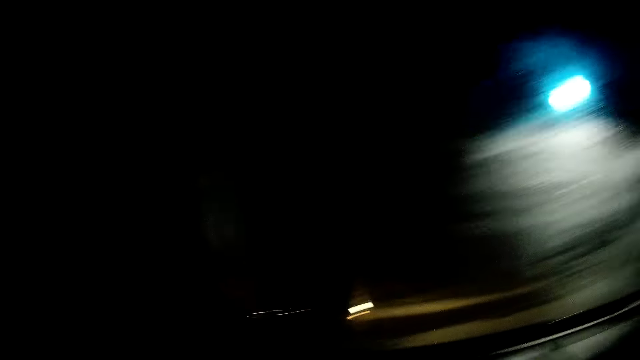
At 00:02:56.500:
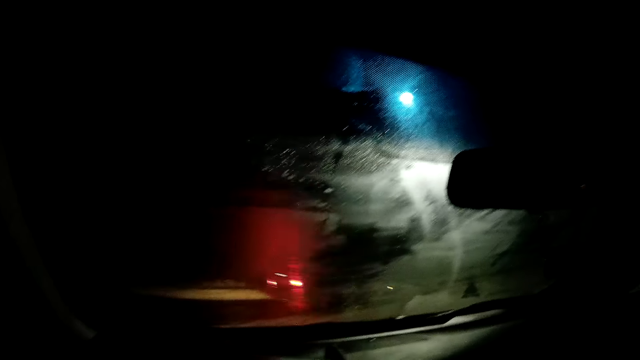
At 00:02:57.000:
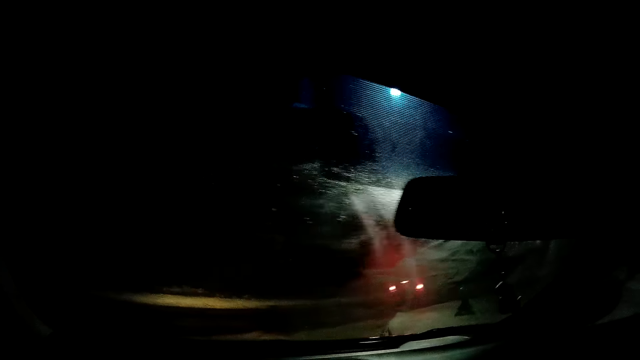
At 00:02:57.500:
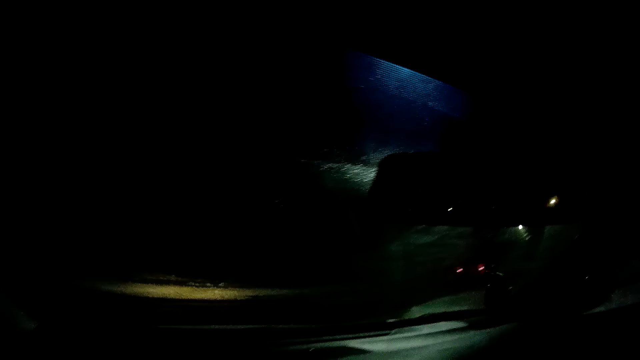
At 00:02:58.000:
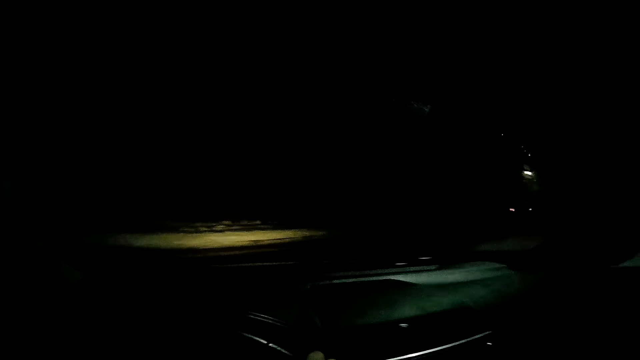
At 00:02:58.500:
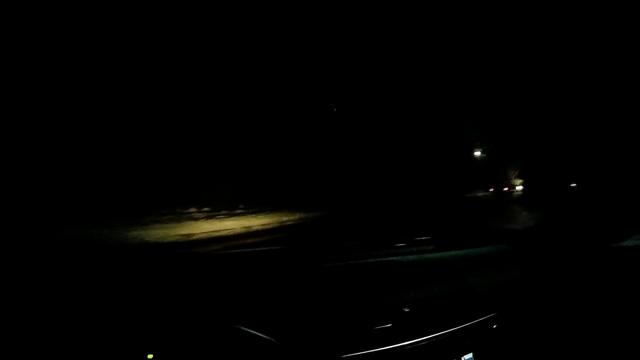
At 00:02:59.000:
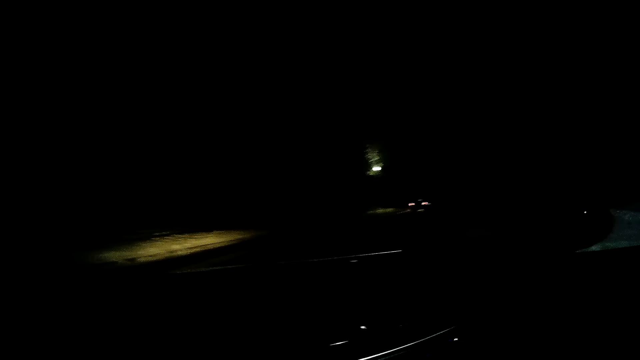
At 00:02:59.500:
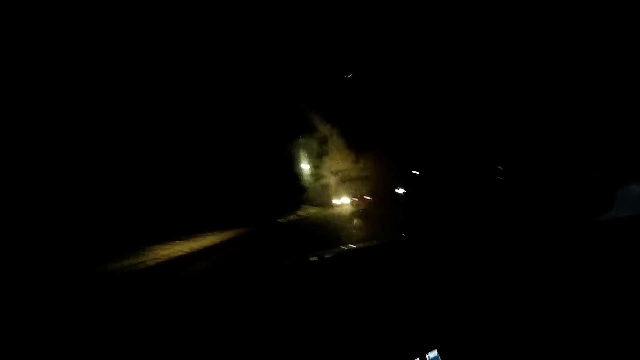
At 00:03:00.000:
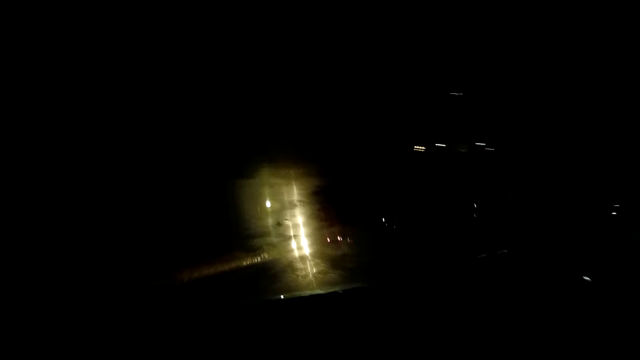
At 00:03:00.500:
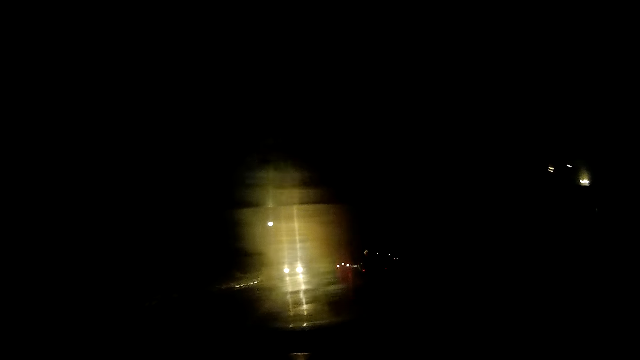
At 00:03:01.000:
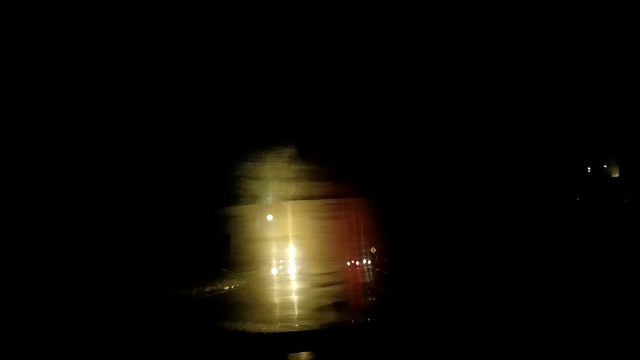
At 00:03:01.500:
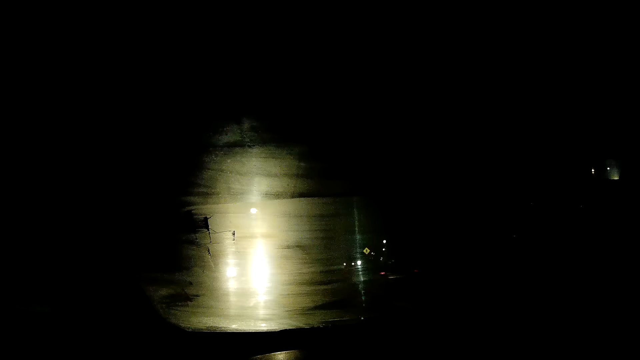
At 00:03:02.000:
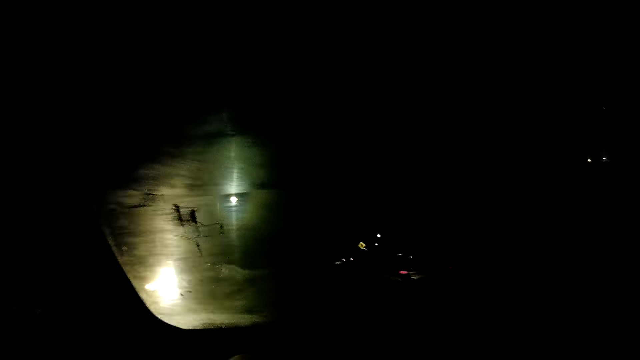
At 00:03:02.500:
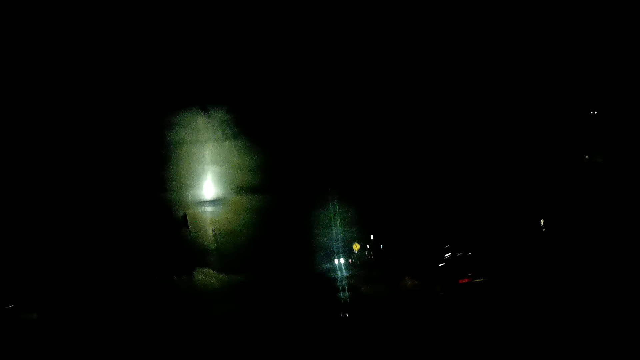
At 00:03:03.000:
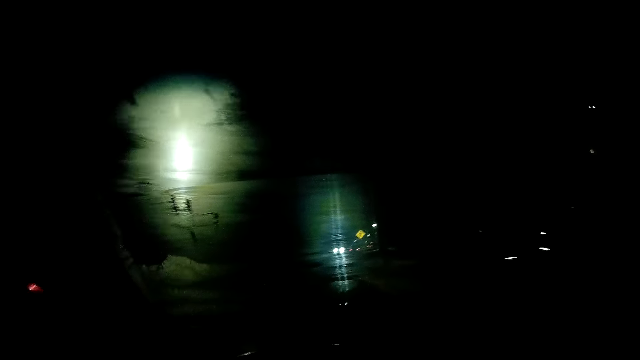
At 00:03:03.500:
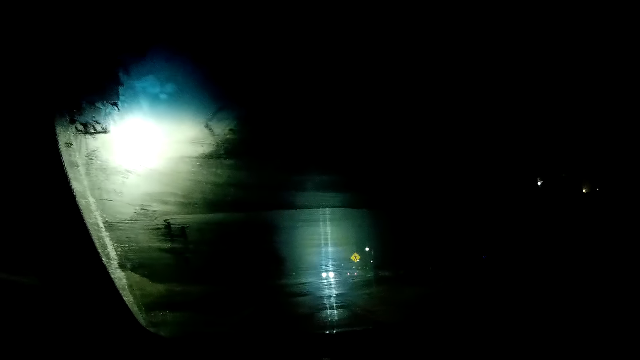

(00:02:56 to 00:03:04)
The camera wearer turns the car right.

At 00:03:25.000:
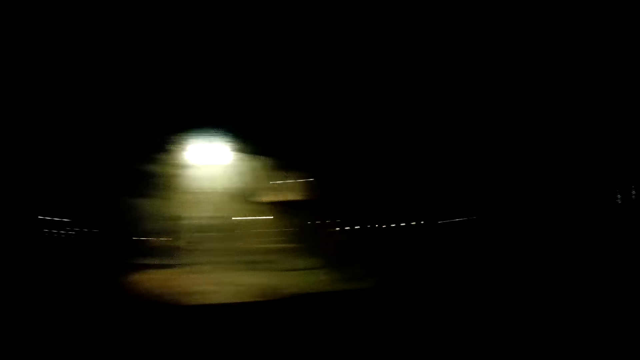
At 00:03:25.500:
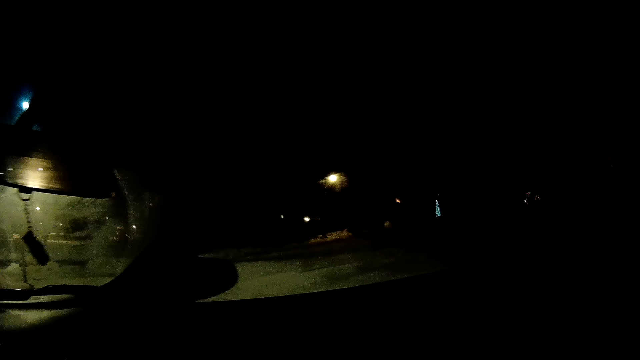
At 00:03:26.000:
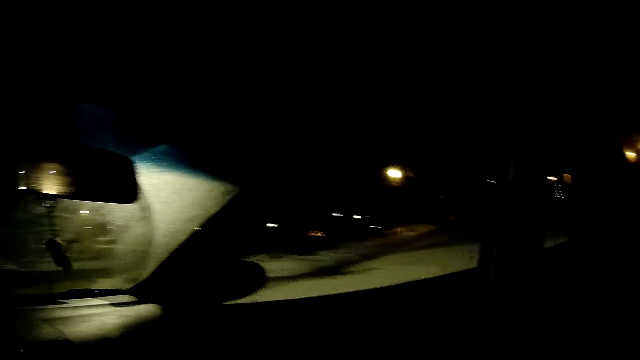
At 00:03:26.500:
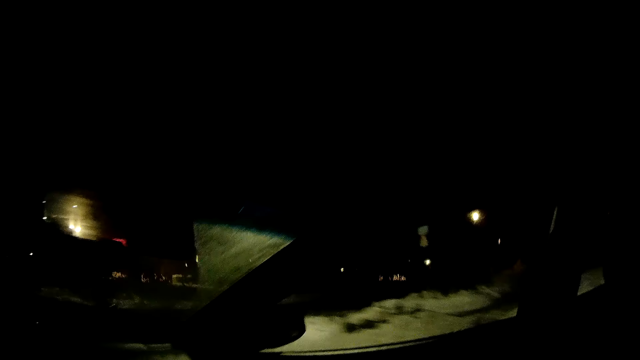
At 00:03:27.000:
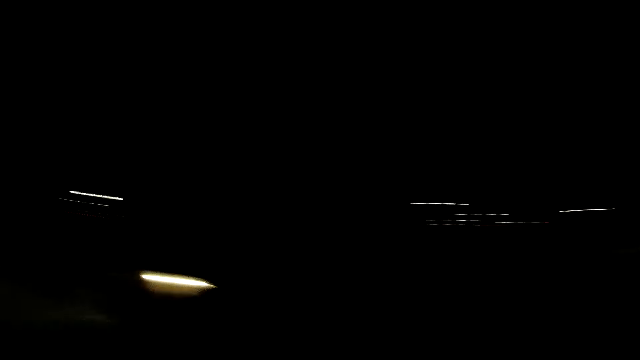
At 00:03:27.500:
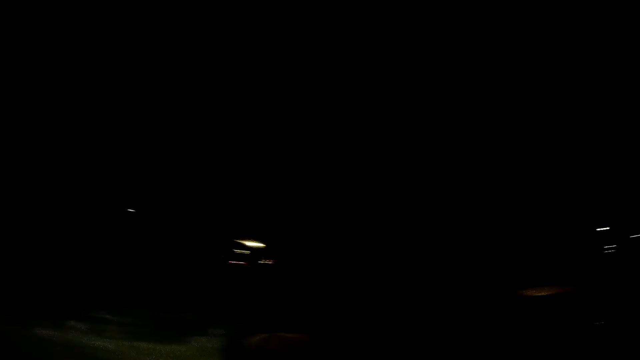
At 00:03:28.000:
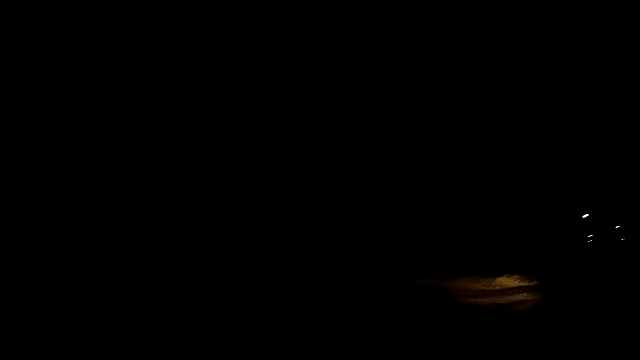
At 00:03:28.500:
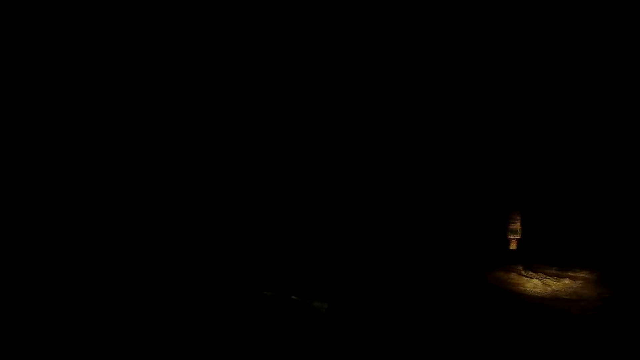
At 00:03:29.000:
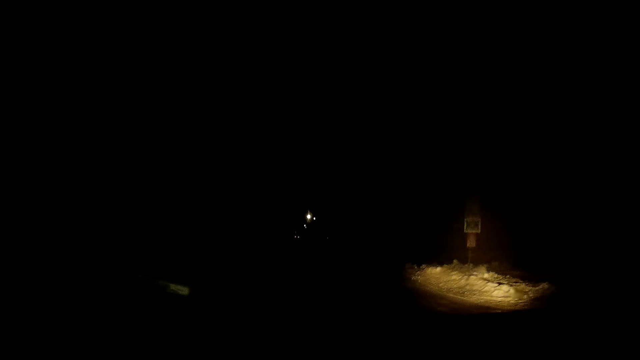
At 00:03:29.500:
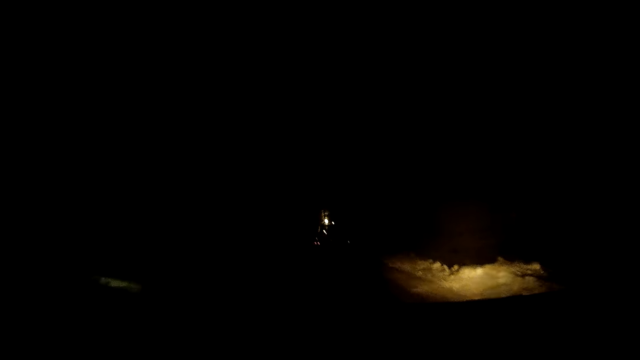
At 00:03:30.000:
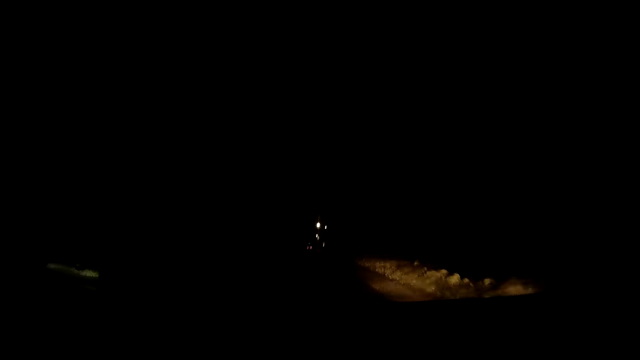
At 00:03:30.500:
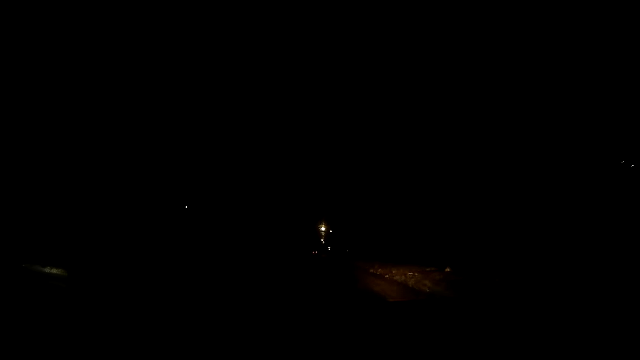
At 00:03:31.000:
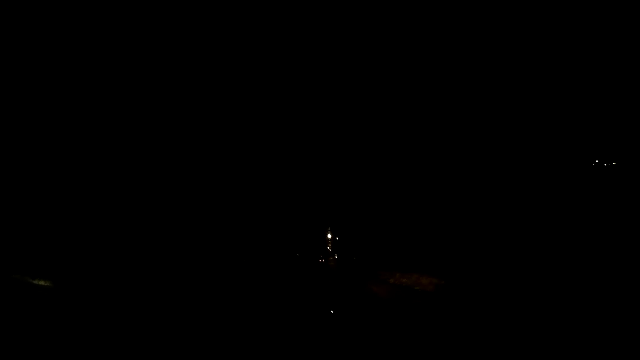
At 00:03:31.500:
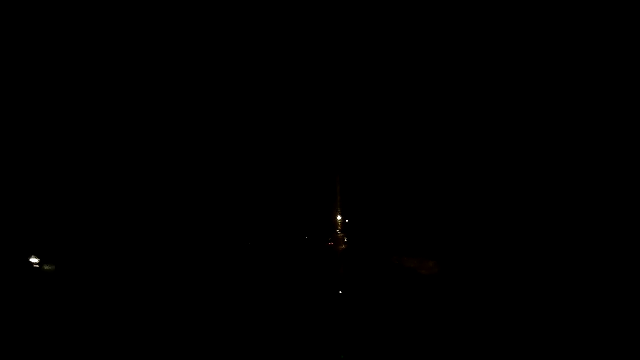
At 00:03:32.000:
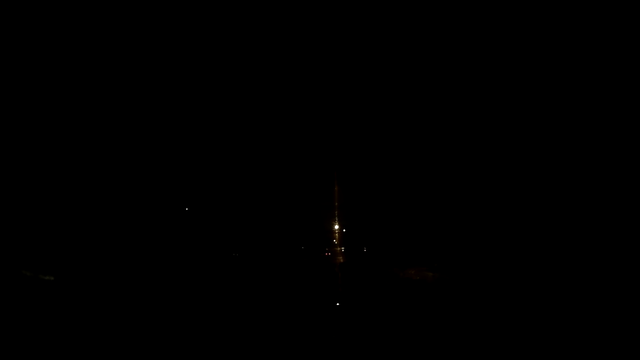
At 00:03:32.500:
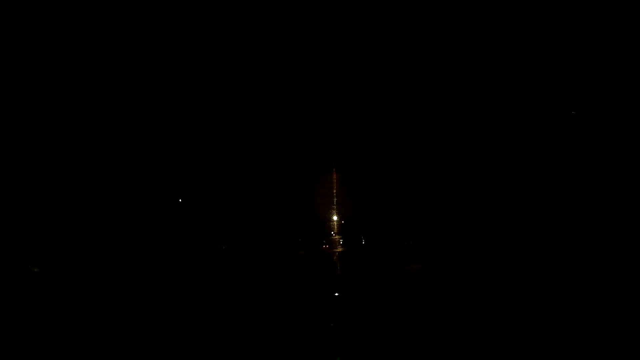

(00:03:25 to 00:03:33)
The camera wearer turns the car left.

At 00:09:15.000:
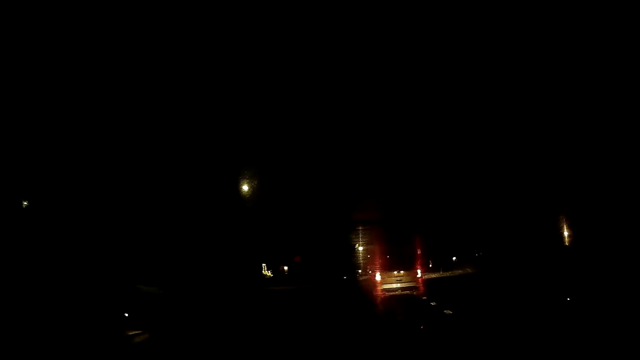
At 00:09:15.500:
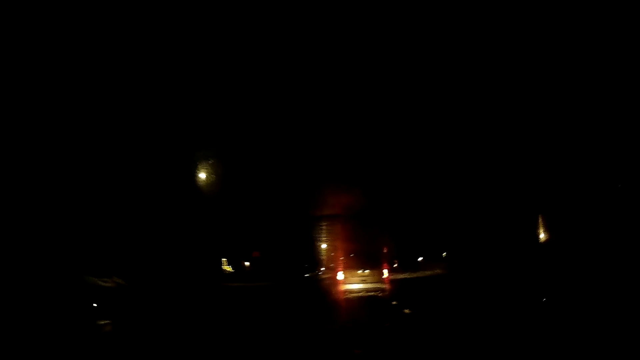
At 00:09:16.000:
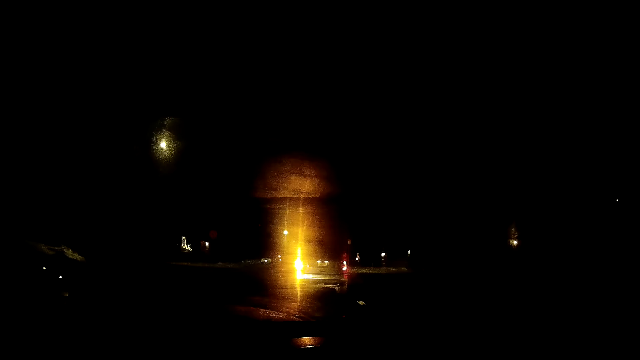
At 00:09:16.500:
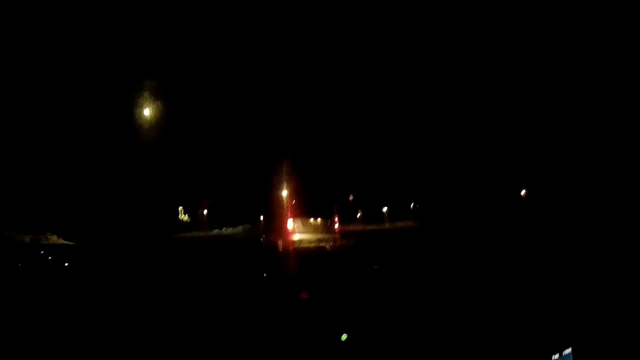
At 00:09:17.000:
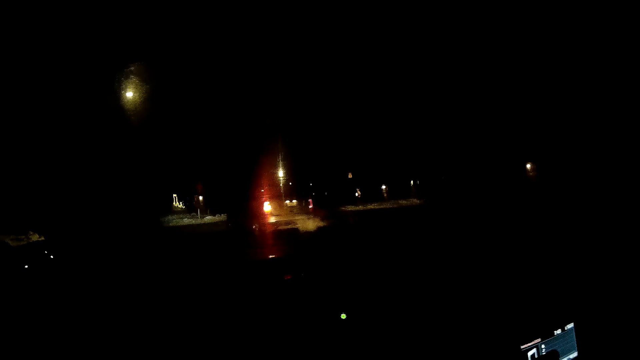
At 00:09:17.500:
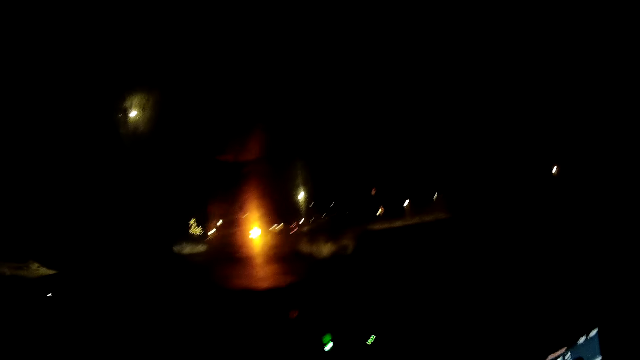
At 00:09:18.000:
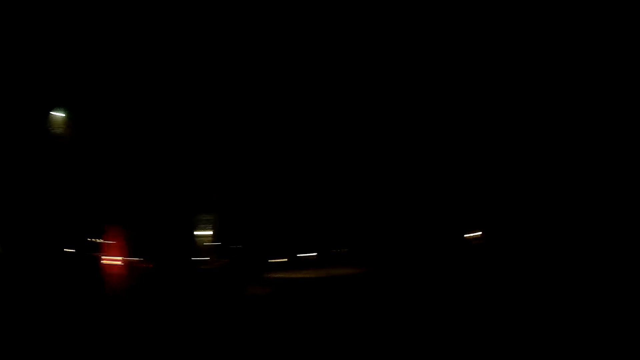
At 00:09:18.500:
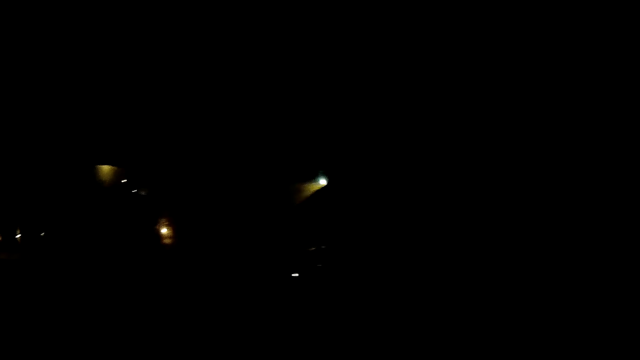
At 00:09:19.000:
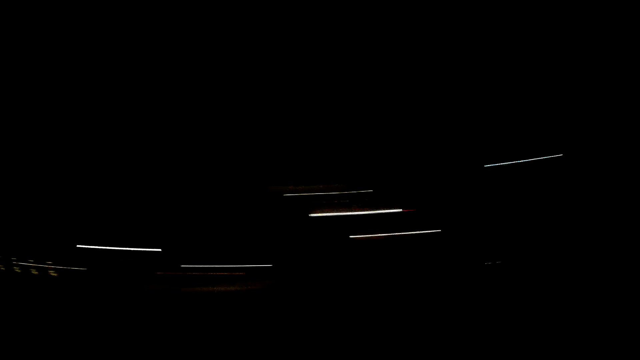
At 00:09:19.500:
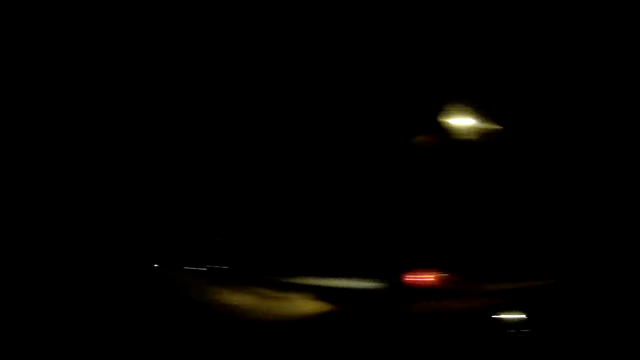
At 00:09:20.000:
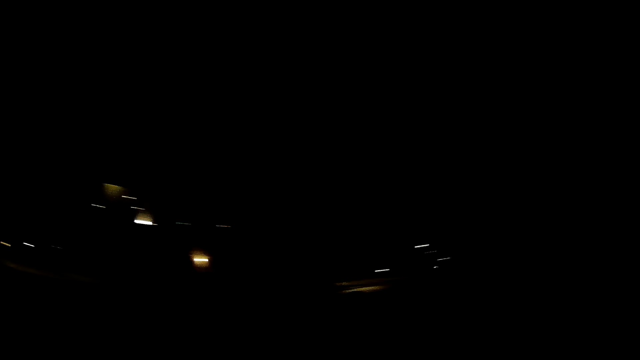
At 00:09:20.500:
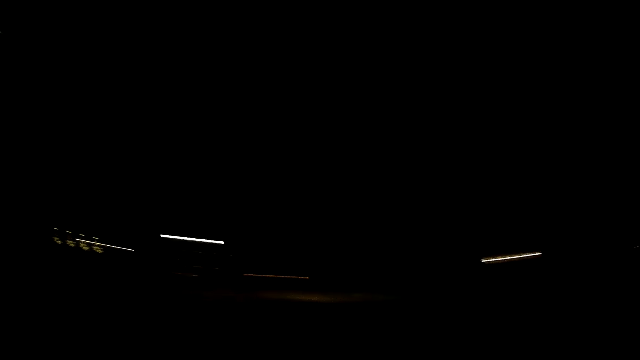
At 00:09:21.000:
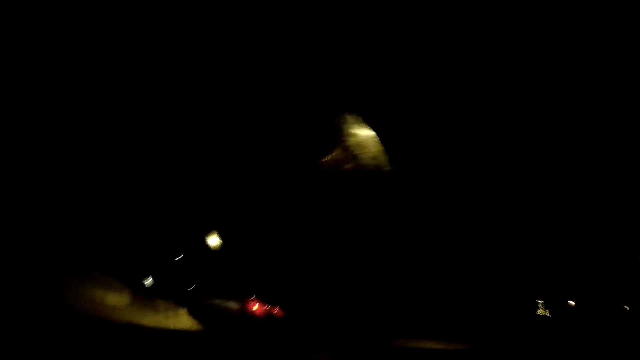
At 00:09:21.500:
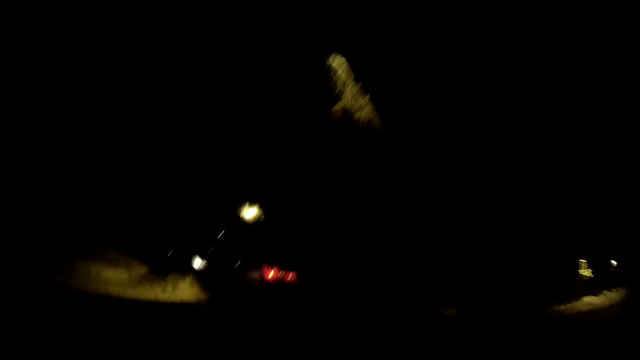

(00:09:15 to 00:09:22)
The camera wearer drives the car on the road. They look around repeatedly.
